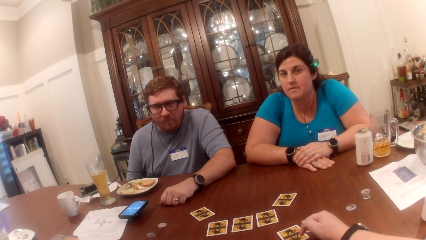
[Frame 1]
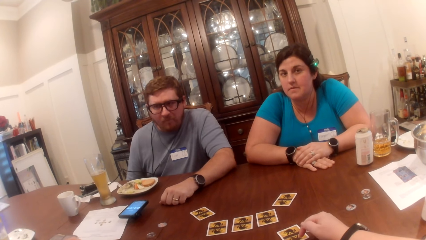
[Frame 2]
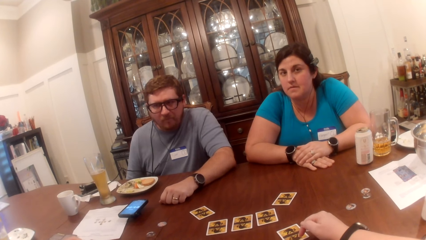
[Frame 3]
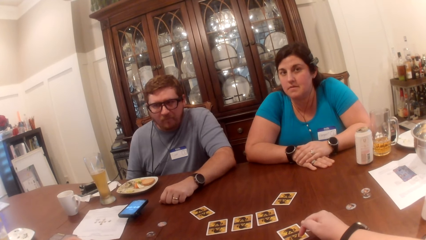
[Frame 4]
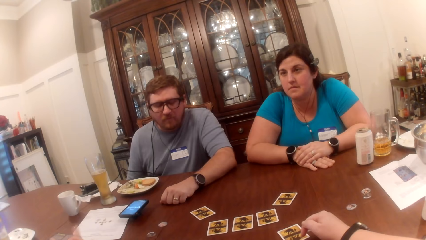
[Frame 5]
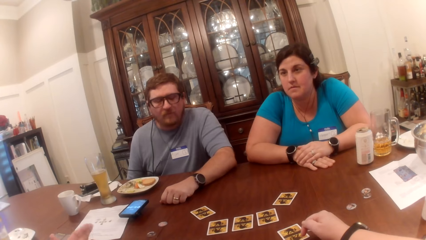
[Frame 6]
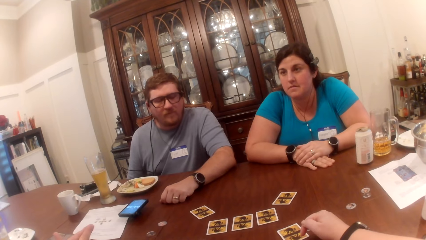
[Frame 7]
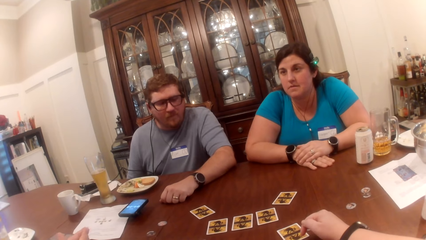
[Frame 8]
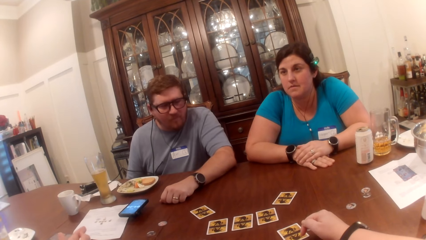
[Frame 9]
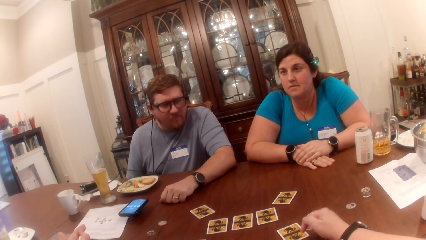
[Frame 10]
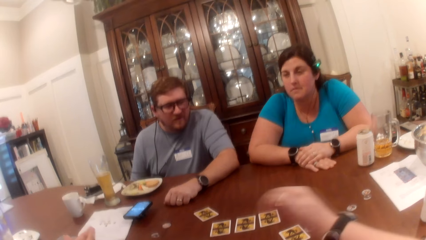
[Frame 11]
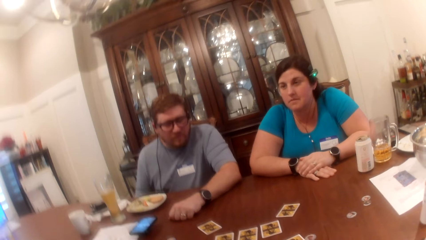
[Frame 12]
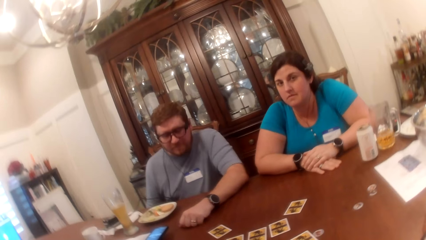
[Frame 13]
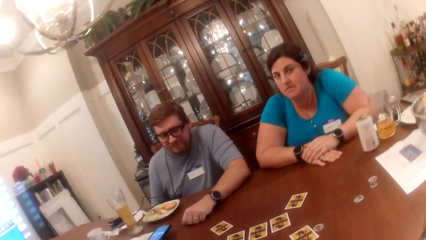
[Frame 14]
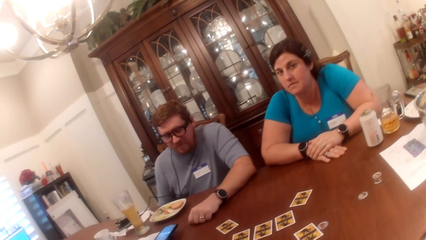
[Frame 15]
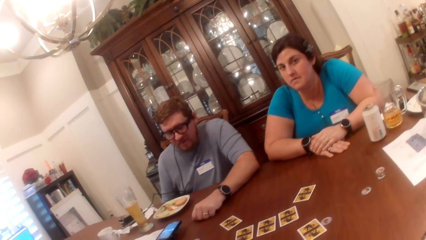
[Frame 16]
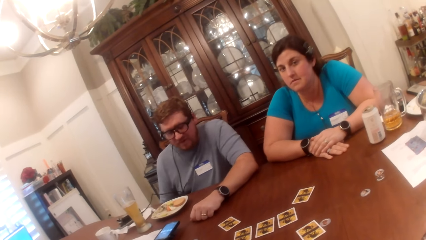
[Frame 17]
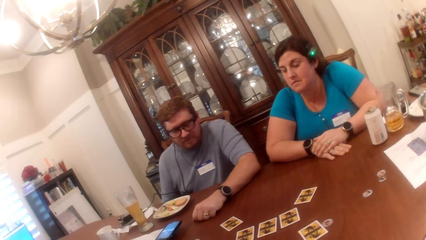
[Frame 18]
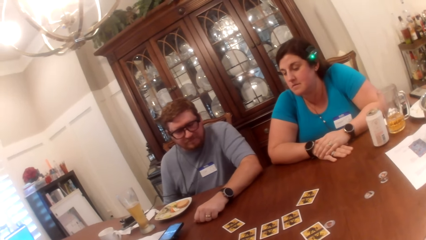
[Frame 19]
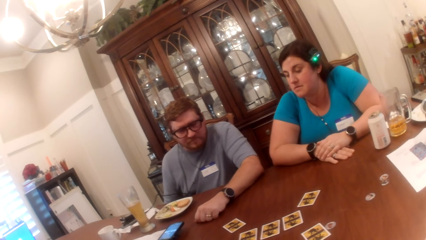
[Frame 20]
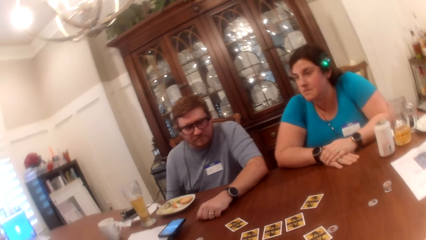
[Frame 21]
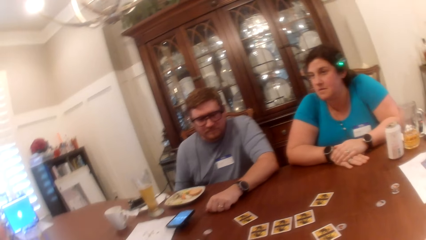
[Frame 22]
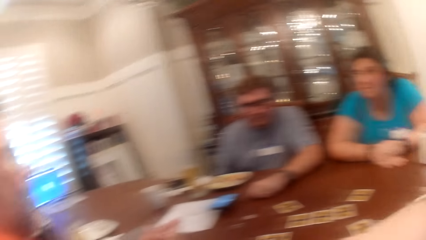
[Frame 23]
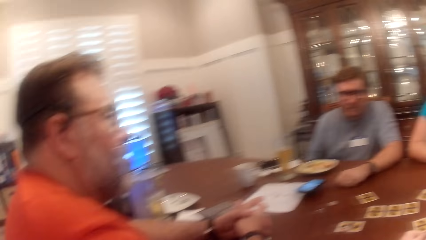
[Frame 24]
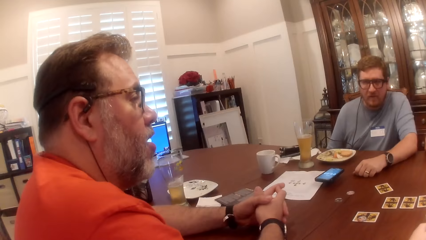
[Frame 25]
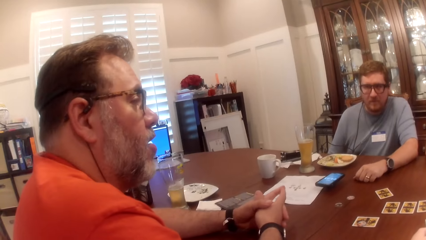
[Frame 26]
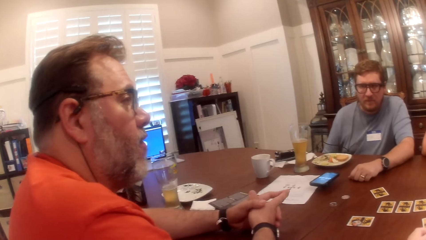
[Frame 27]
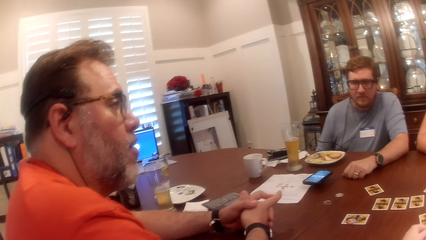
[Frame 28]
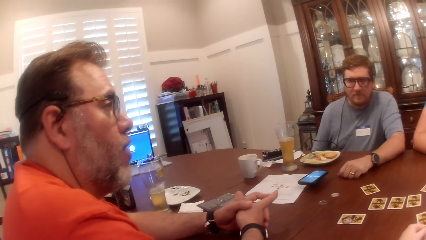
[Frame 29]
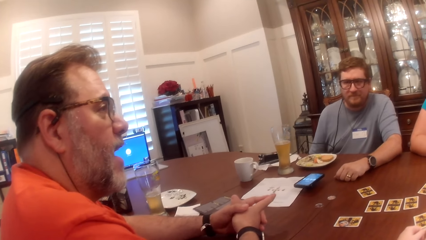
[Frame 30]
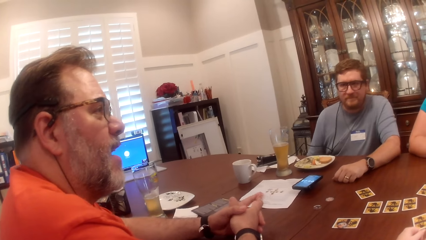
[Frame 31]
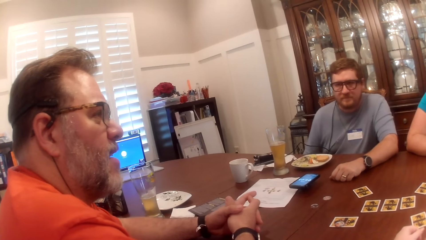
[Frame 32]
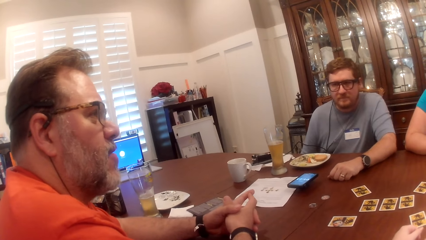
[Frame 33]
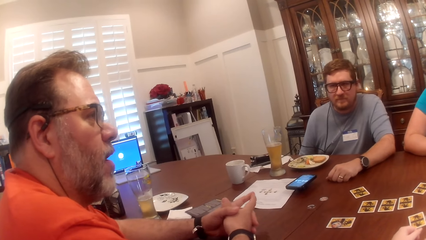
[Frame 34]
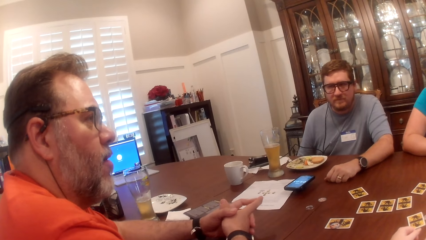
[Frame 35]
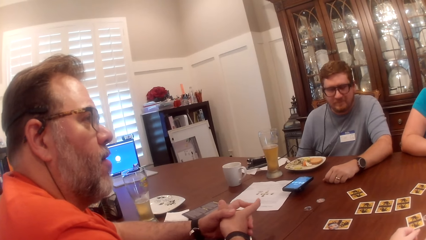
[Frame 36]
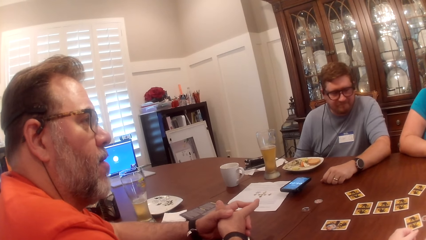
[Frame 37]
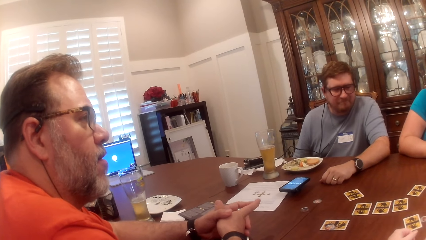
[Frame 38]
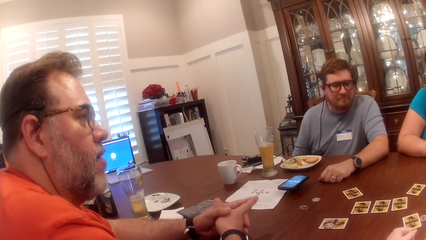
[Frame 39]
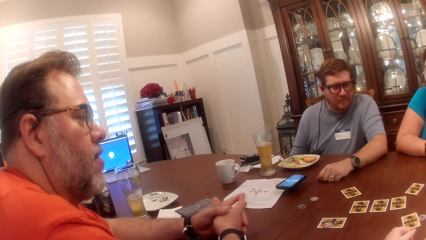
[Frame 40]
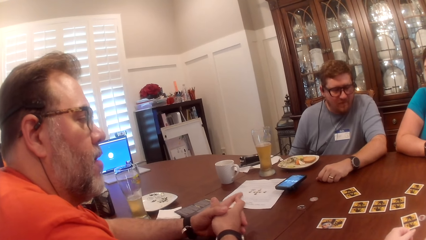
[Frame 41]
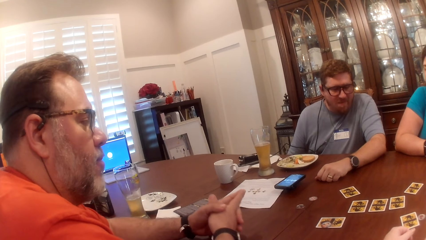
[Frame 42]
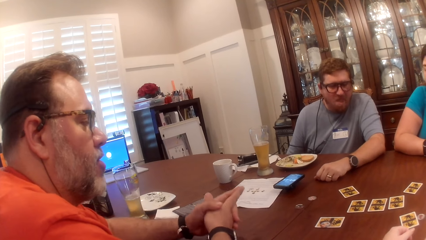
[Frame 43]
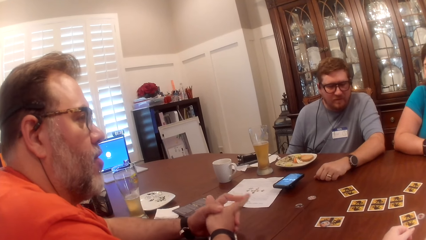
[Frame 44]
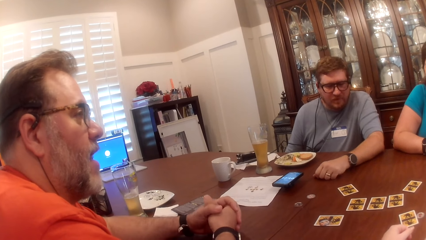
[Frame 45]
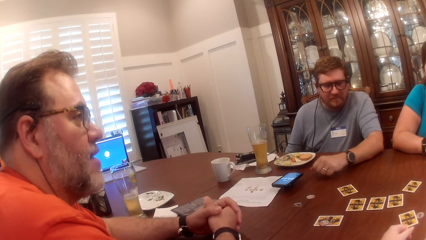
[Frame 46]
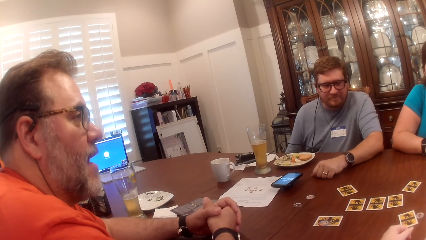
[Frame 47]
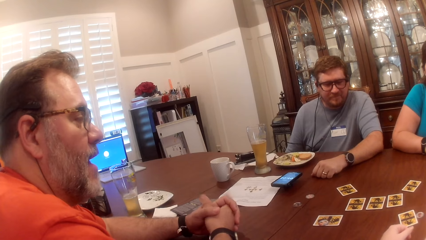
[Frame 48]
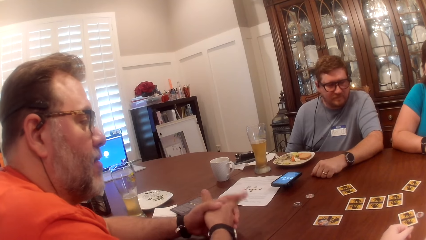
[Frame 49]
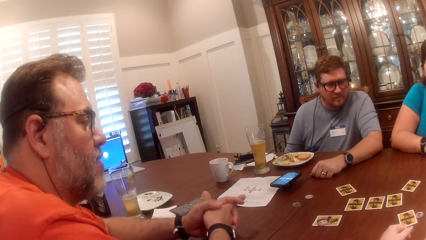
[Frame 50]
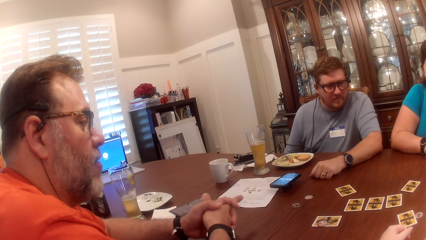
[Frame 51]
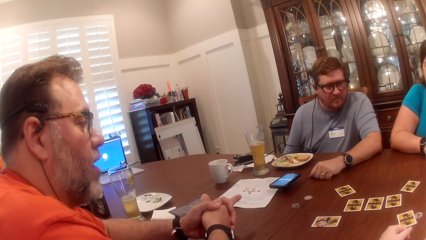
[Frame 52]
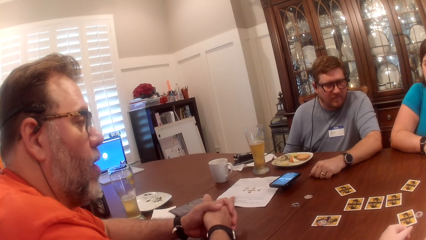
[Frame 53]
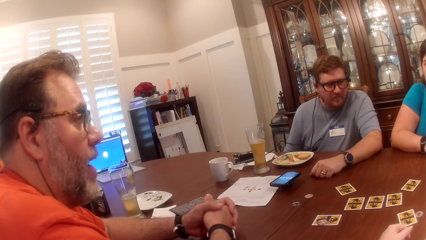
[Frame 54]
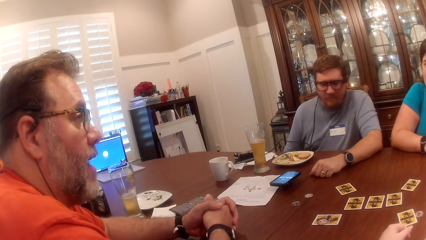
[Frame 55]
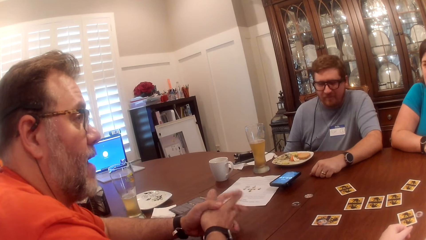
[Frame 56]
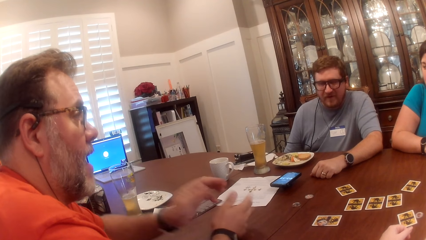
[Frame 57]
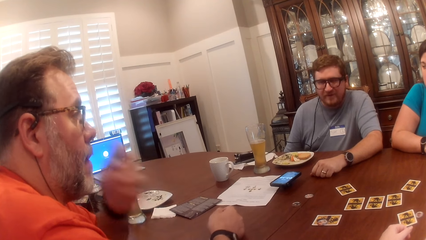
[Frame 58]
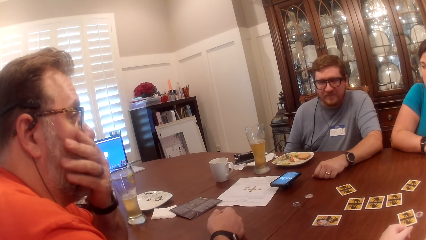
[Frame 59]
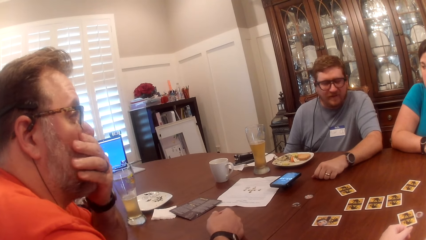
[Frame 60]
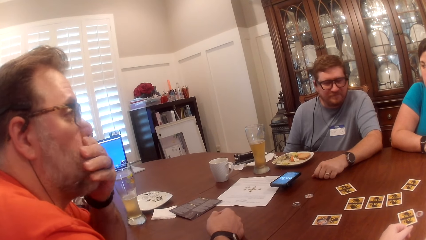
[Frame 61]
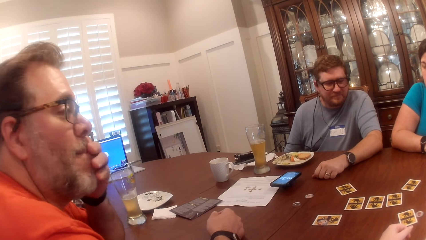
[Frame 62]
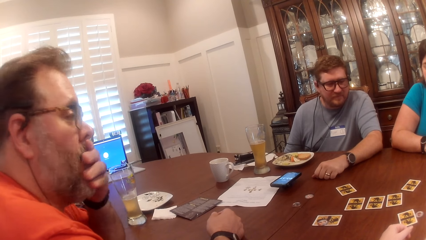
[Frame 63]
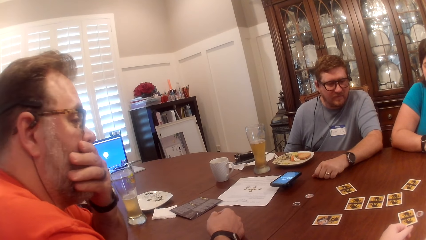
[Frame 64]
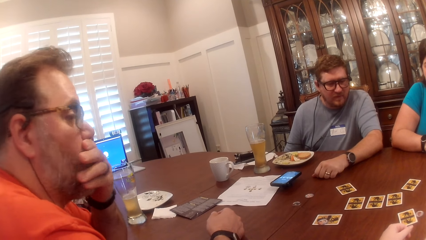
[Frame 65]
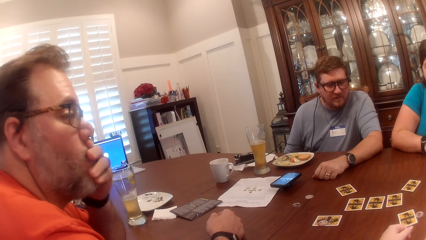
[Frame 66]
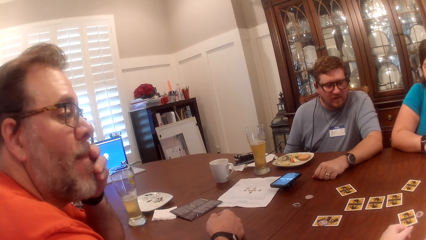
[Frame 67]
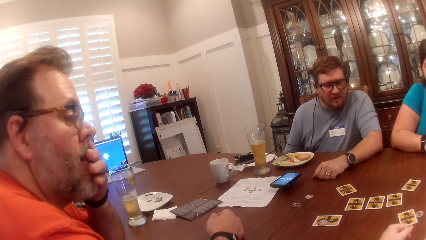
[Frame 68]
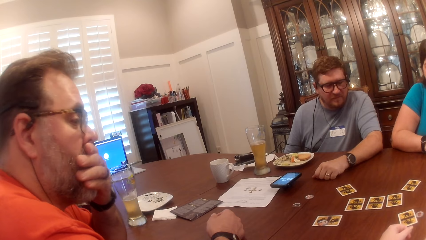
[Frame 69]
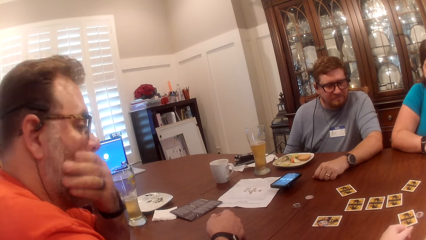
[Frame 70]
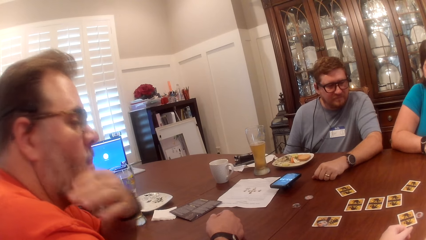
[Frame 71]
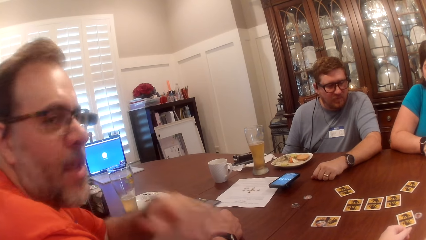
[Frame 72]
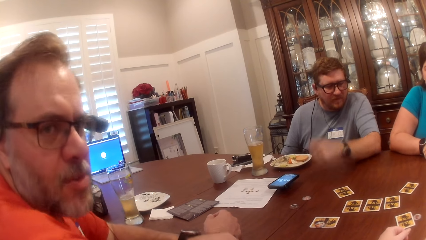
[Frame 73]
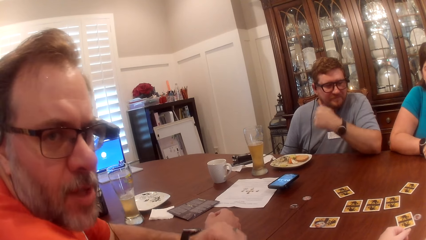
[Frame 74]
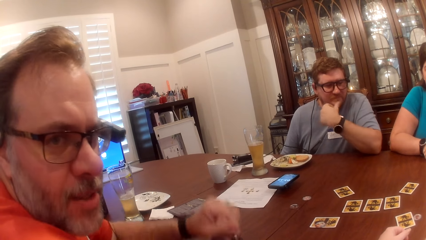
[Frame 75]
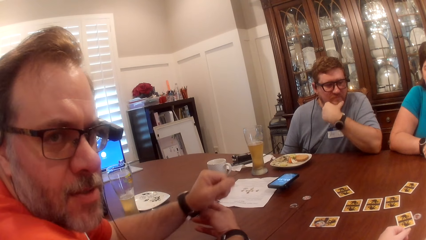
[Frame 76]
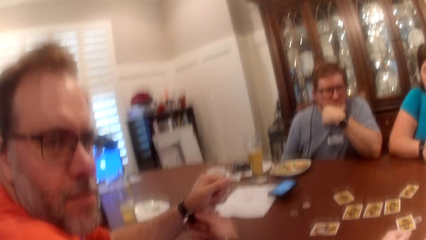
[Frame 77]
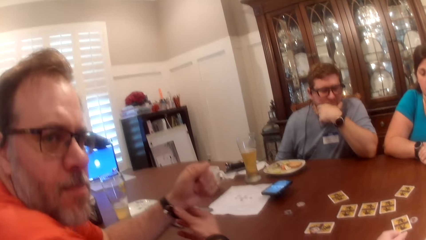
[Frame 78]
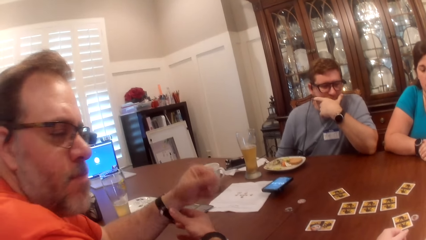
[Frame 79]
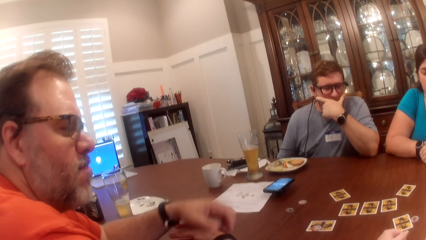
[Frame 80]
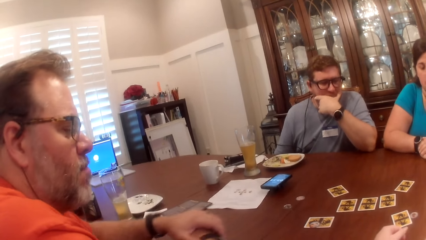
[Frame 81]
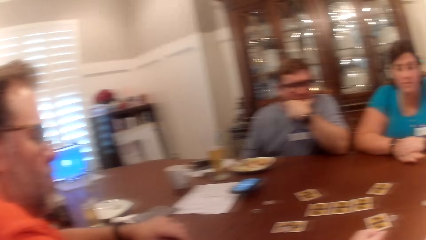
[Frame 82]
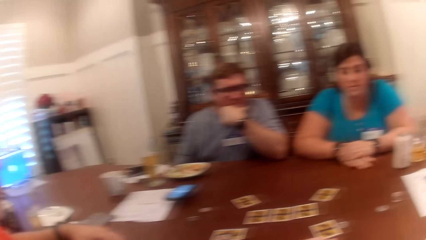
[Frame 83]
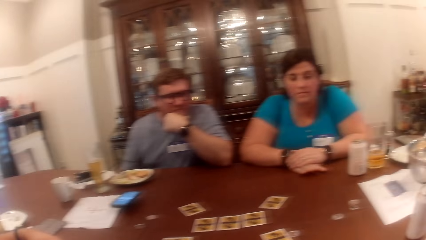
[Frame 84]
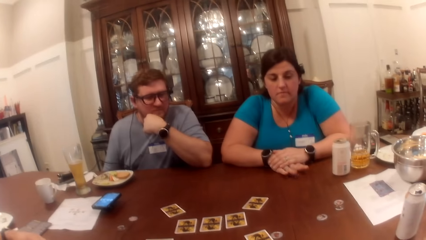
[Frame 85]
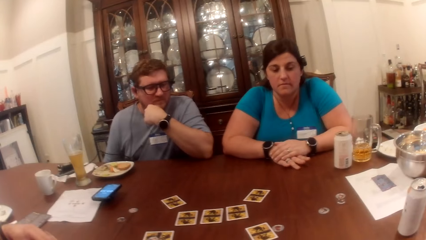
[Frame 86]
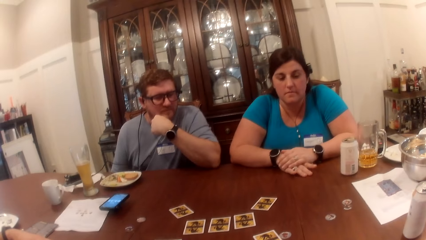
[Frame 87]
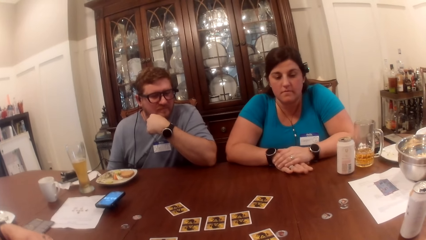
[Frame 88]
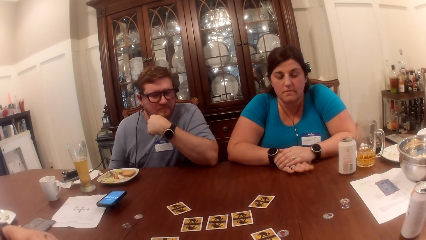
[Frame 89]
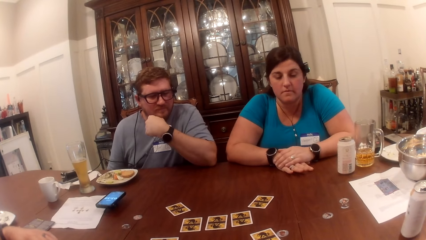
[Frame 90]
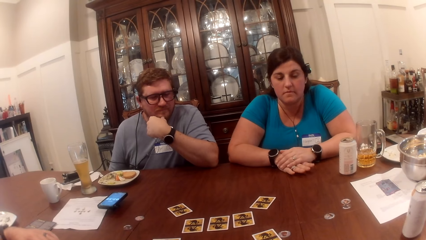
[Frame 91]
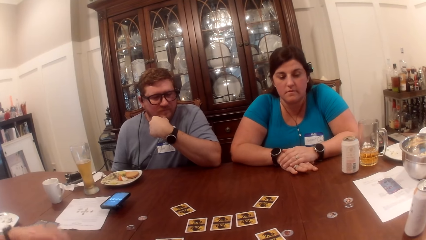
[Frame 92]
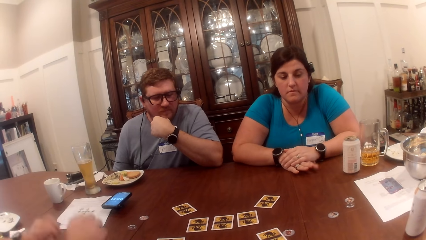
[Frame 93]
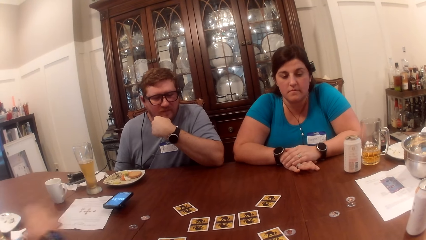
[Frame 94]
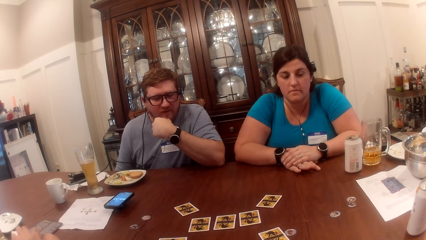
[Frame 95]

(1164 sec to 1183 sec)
The camera wearer stares at the table. She looks at a man. The man nods his head. Another man nods his head. The first man cleans his lips with his left hand. He interacts with the camera wearer. The other man touches his face with his left hand. The first man looks at the camera wearer. He adjusts a watch on his left wrist with his right hand. A woman taps her right hand on the table. The first man repositions his hands on the table.
